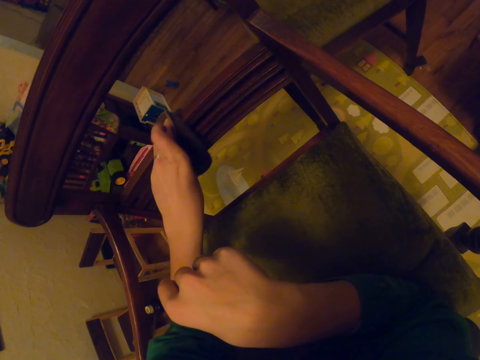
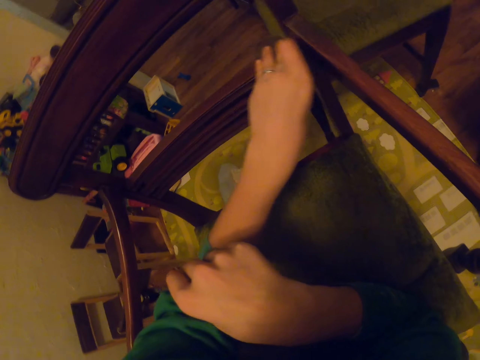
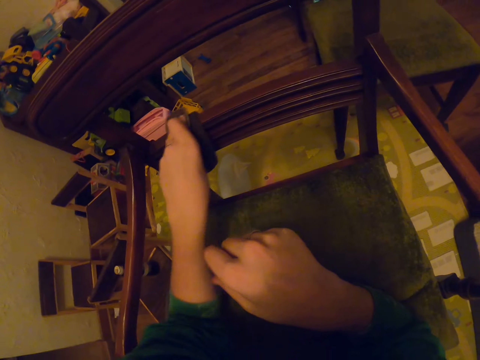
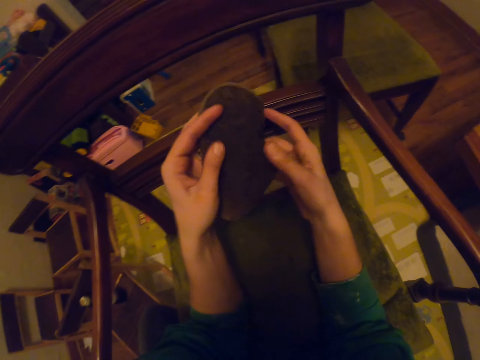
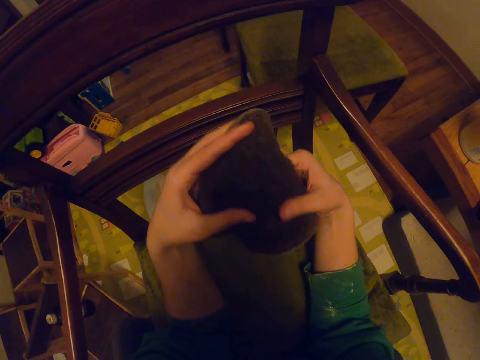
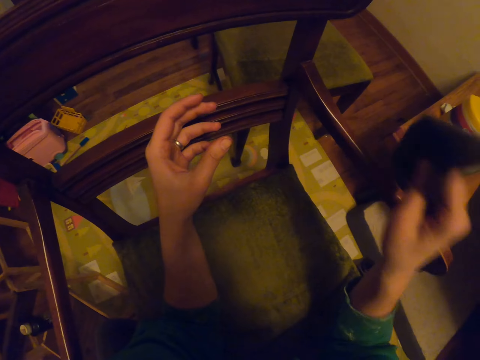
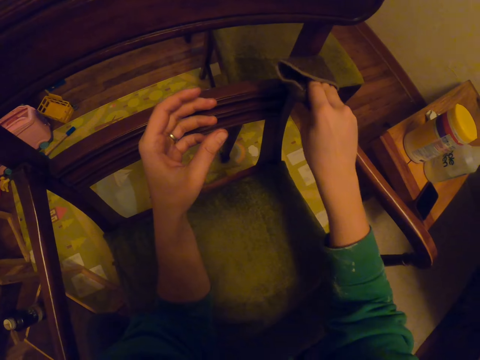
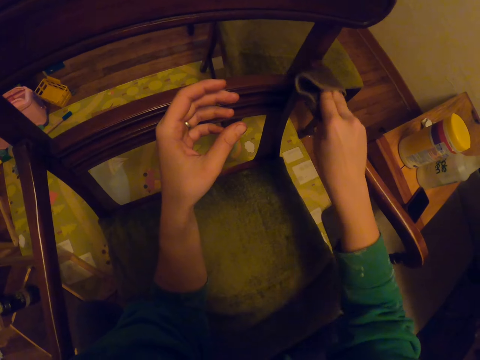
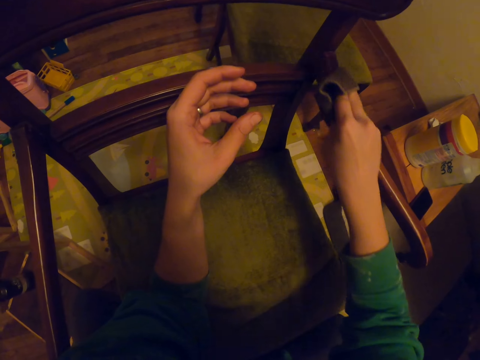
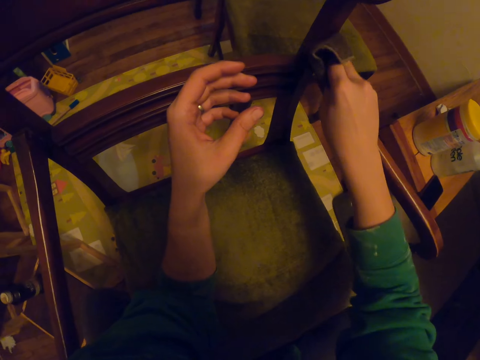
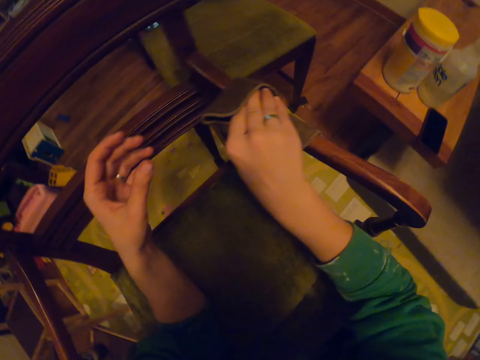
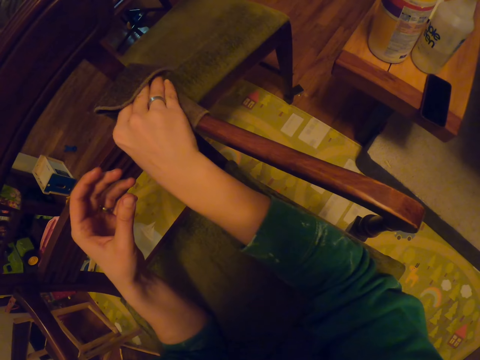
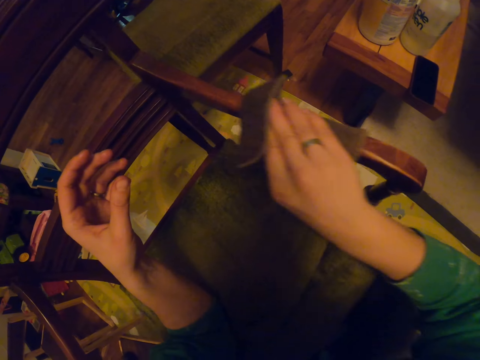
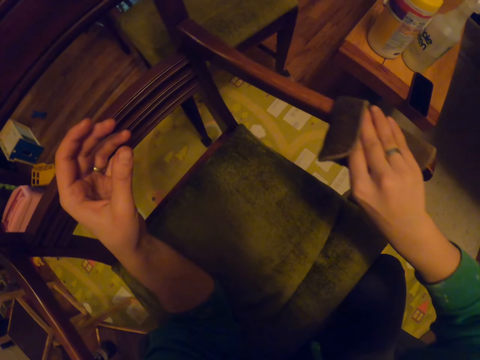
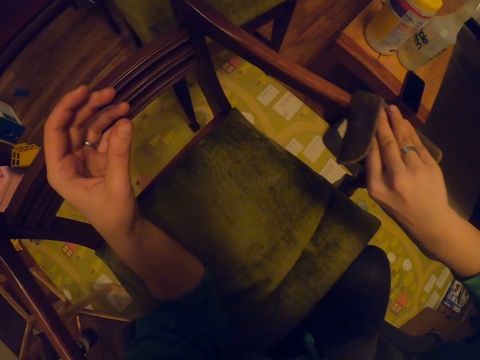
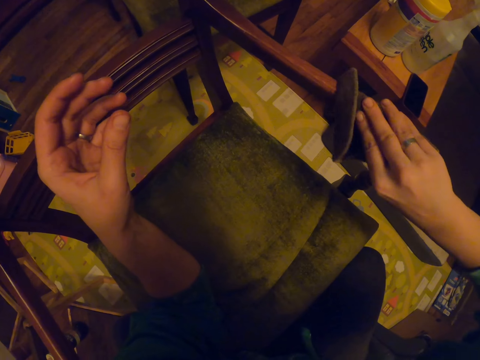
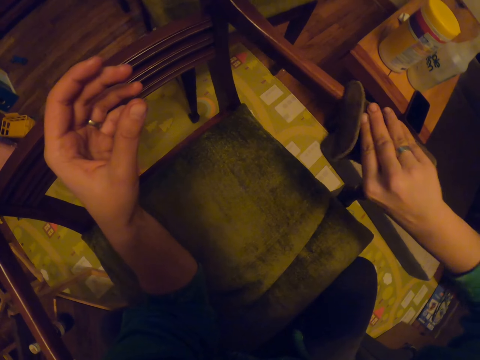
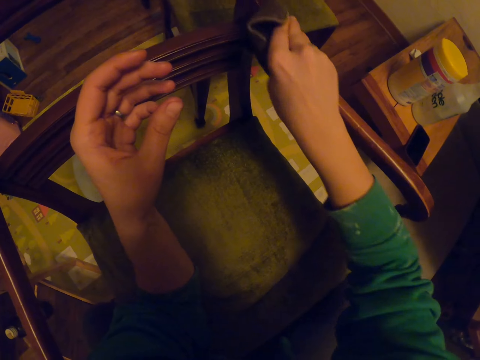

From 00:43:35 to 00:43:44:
The camera wearer passes the small towel to the right hand. They wipe the chair.

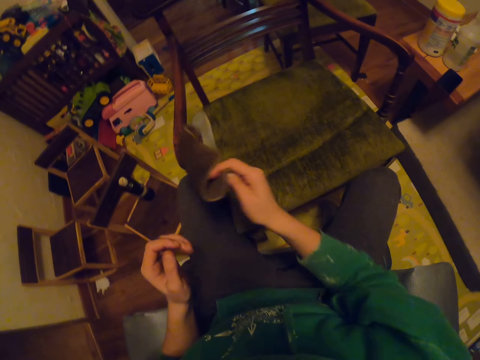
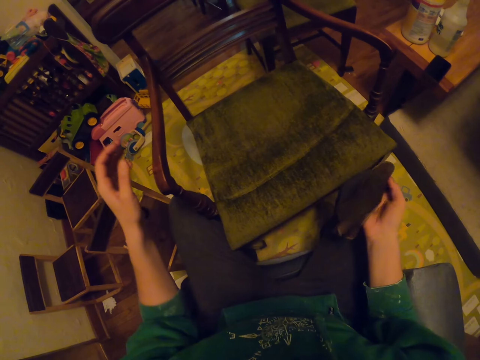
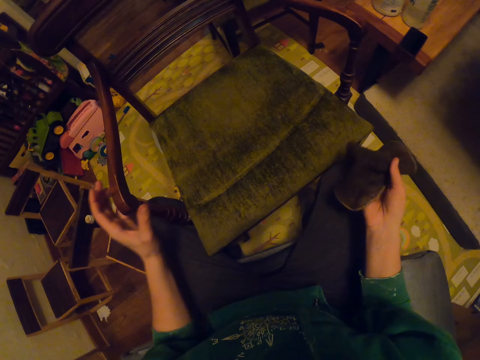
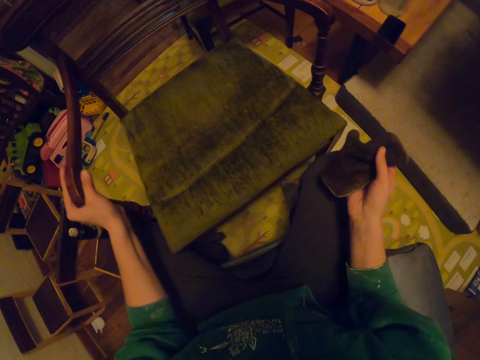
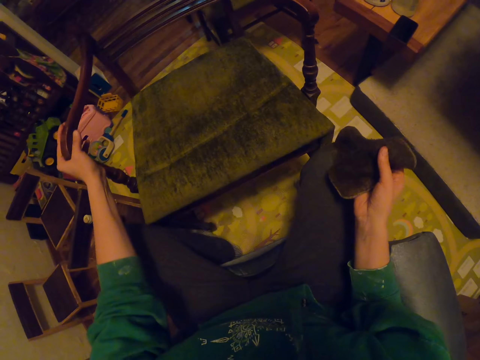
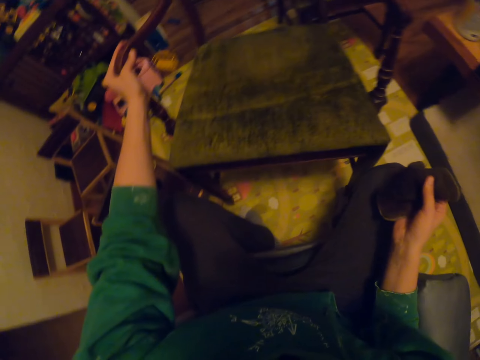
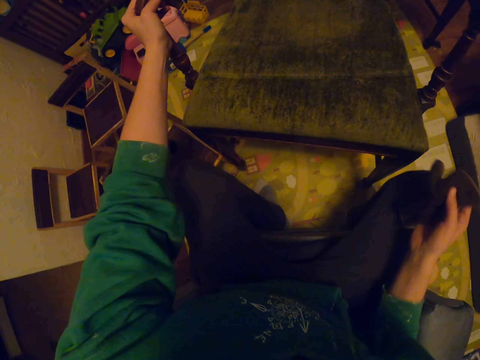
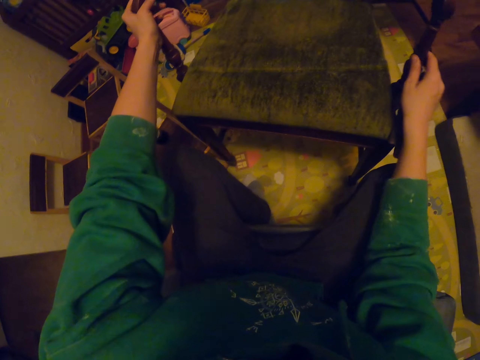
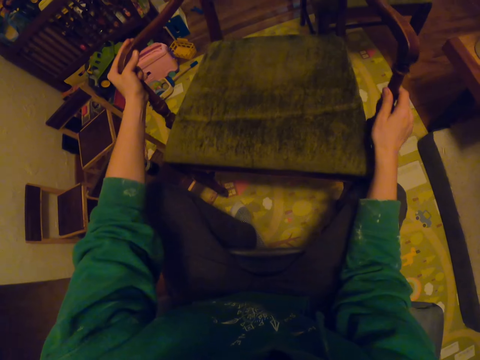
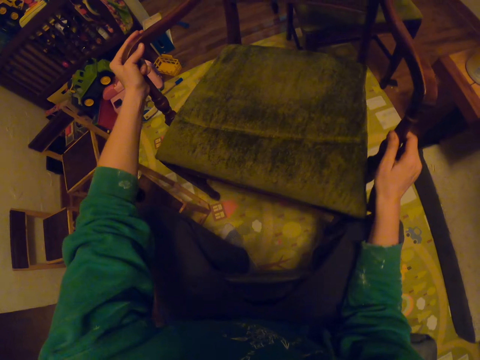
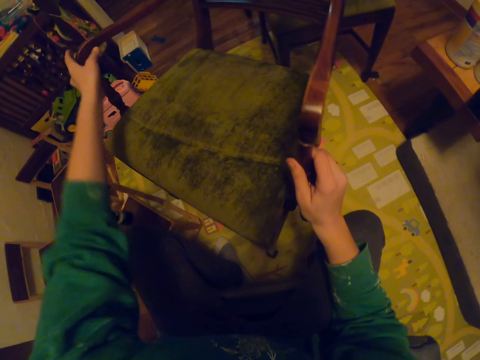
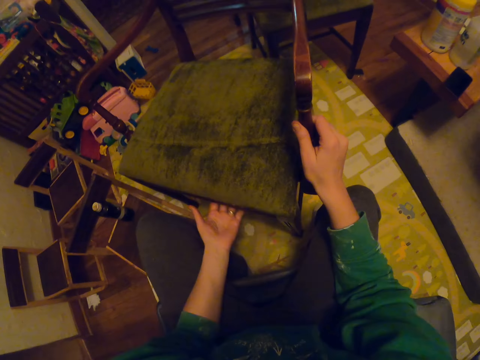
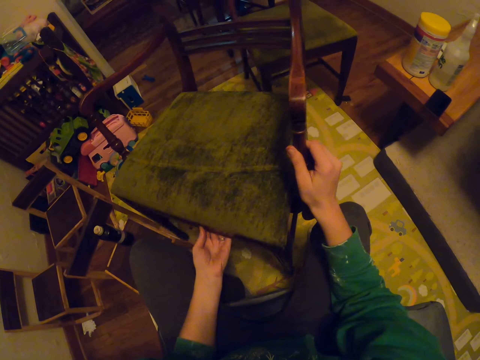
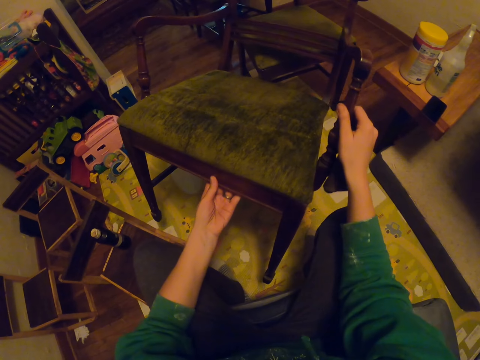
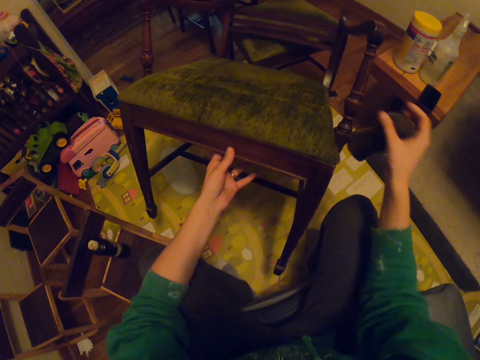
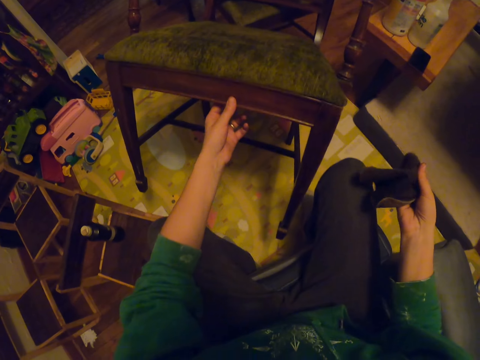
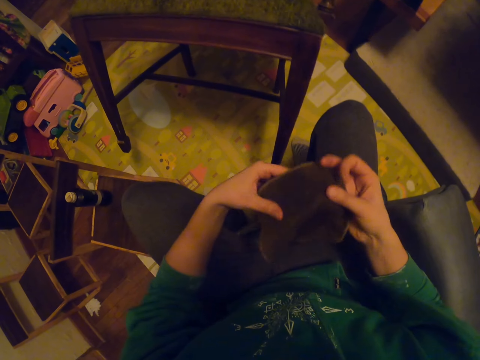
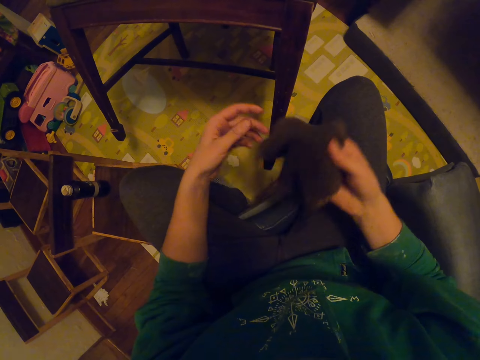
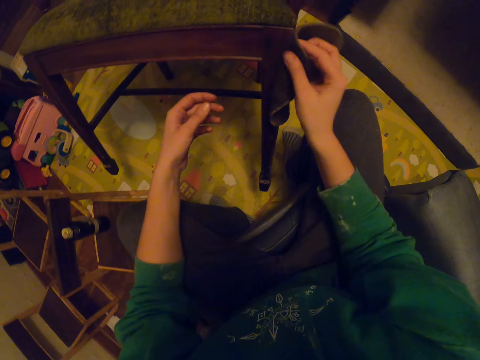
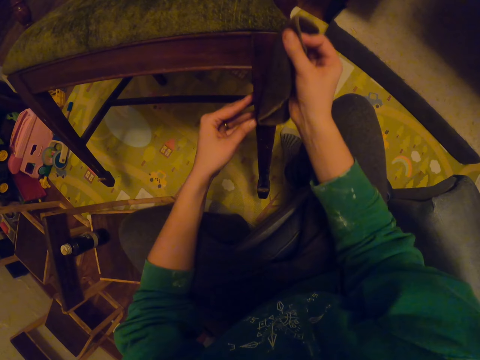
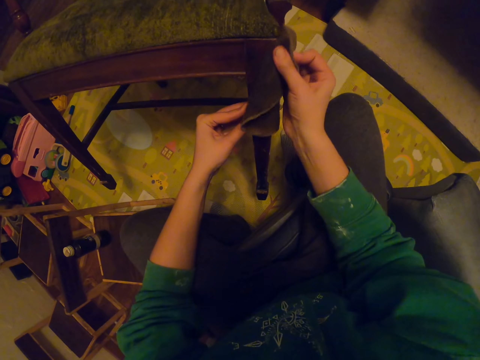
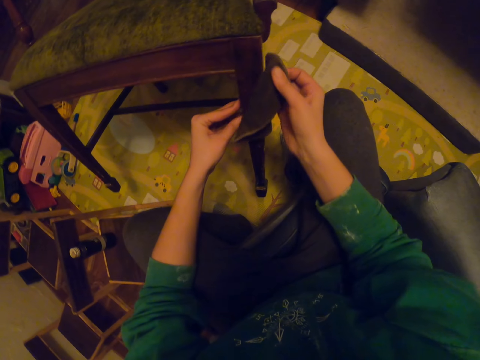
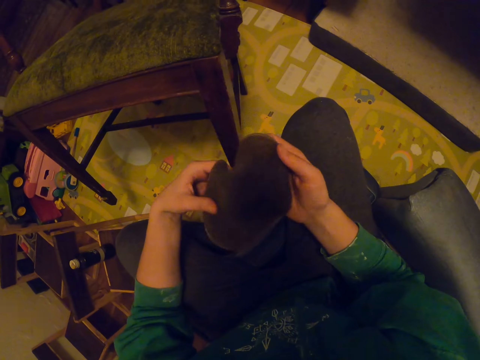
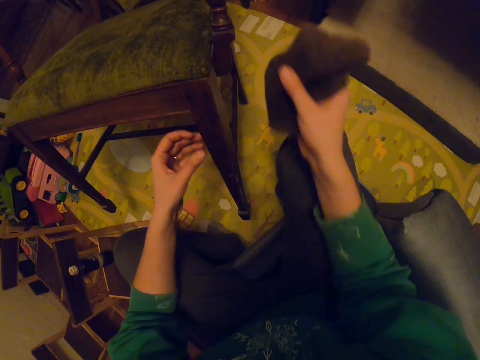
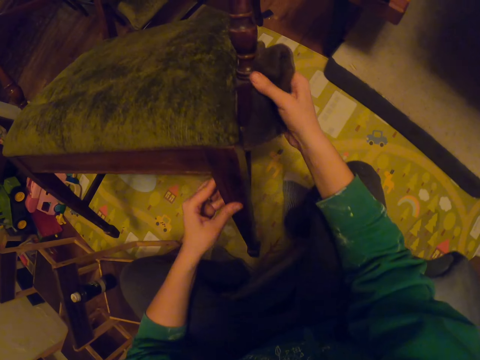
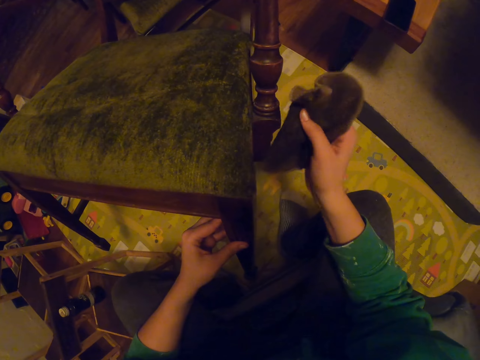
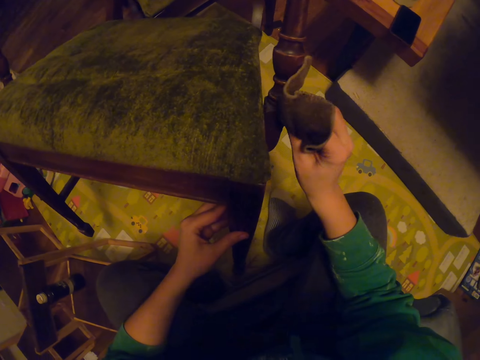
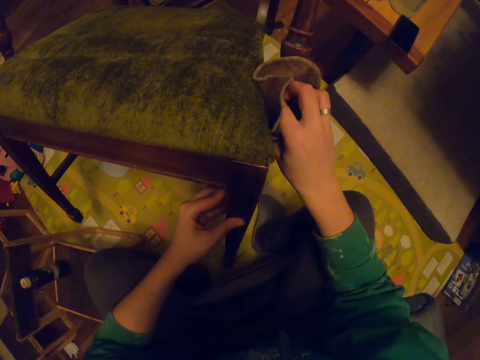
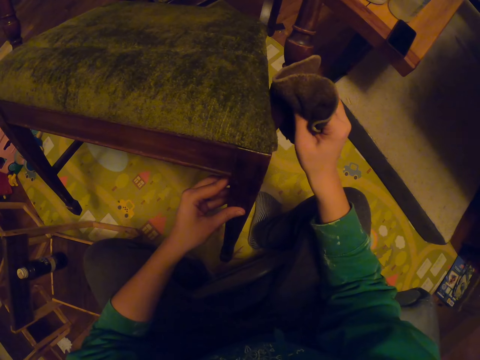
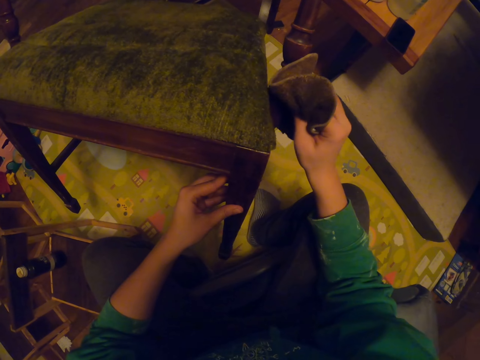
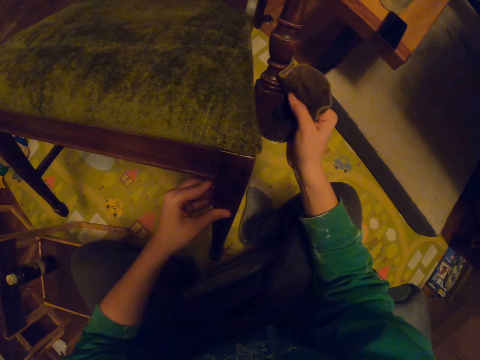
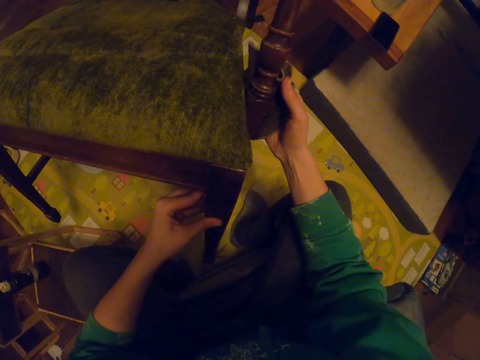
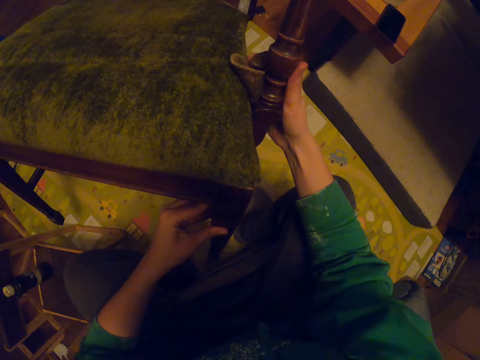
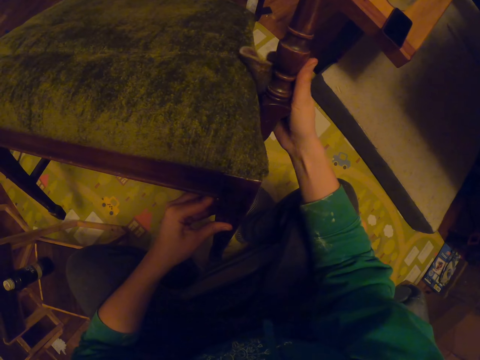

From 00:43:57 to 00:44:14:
The camera wearer pushes the chair. They lean the chair on the other. They wipe the chair. They unfold the small towel. They wipe the chair.
